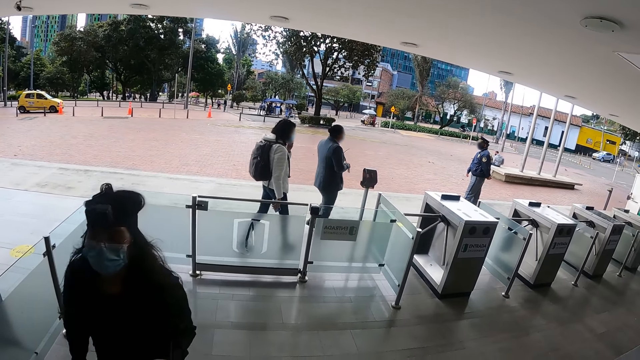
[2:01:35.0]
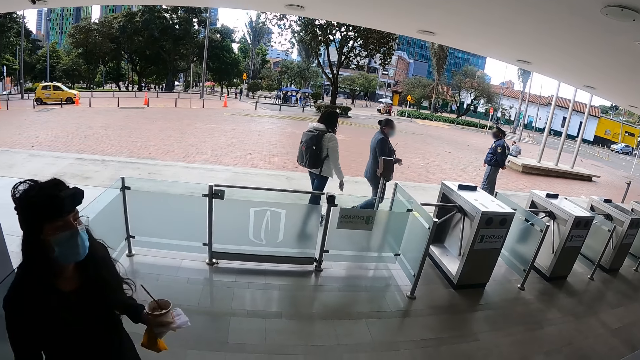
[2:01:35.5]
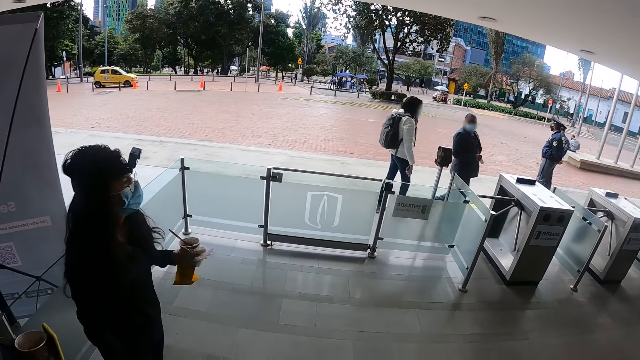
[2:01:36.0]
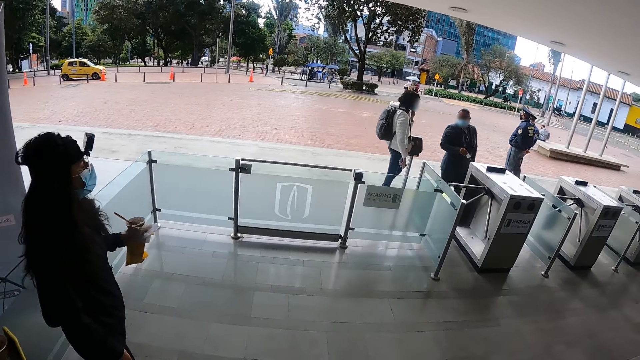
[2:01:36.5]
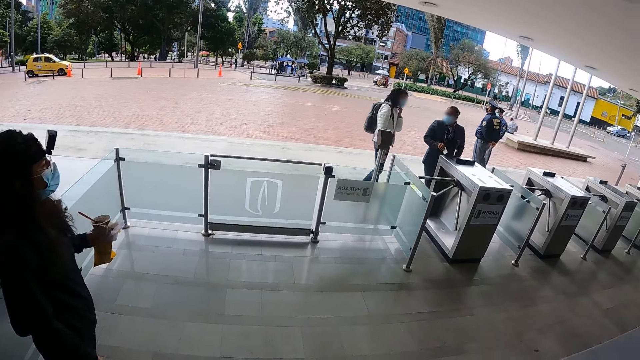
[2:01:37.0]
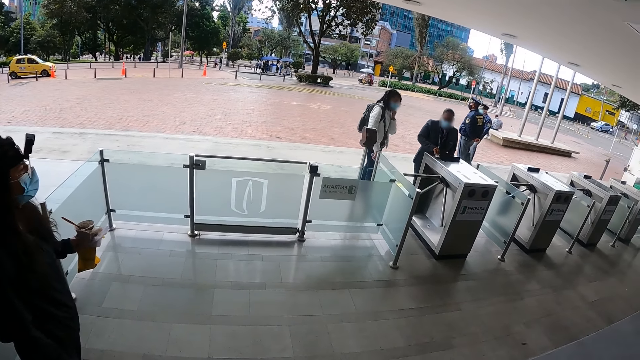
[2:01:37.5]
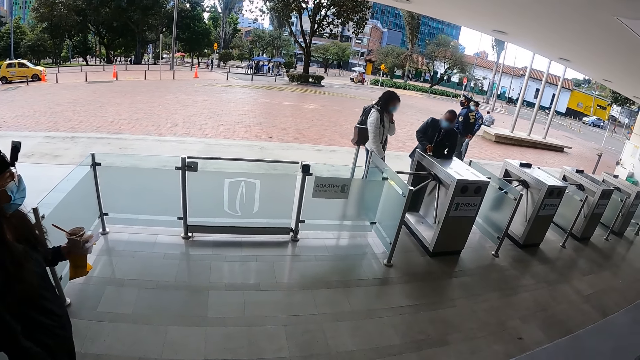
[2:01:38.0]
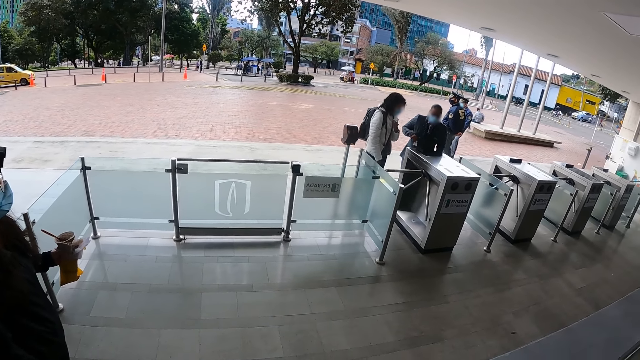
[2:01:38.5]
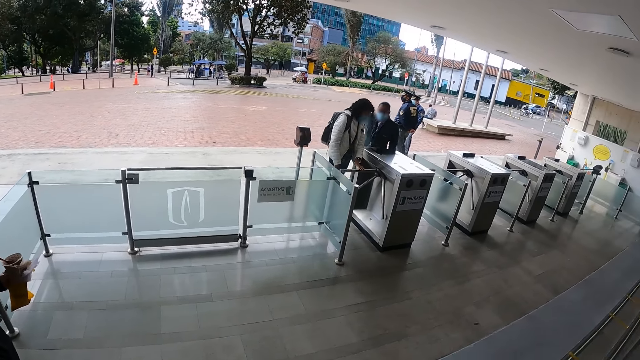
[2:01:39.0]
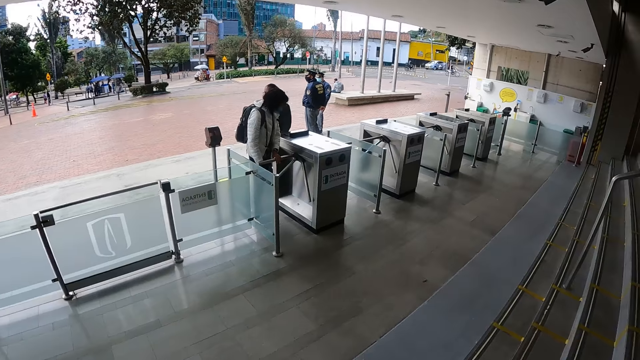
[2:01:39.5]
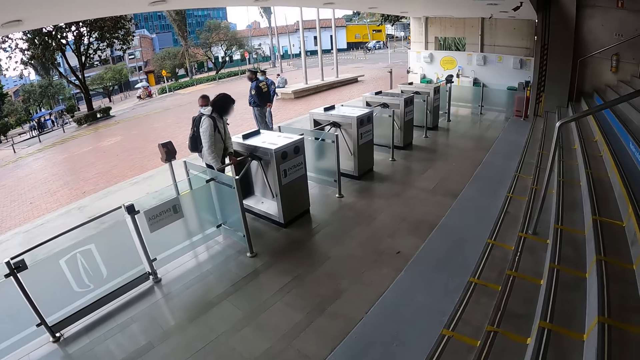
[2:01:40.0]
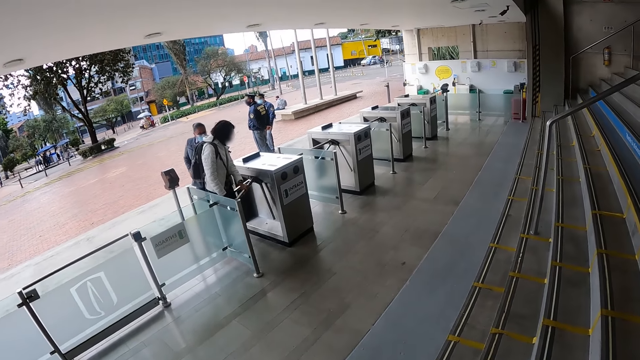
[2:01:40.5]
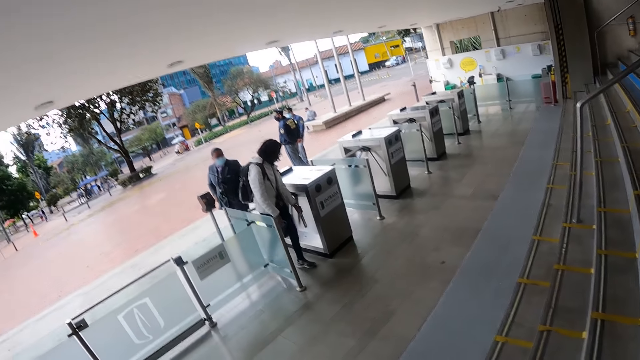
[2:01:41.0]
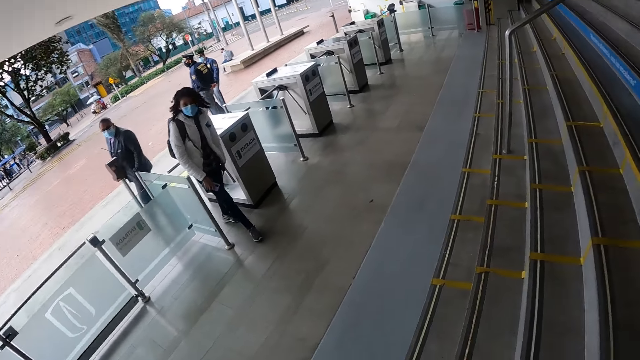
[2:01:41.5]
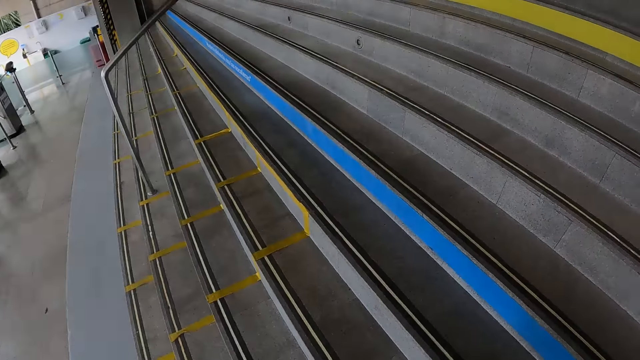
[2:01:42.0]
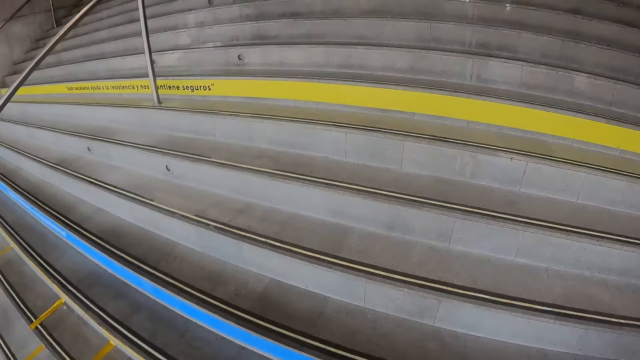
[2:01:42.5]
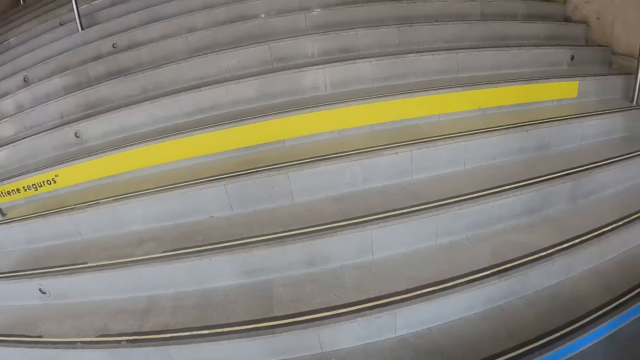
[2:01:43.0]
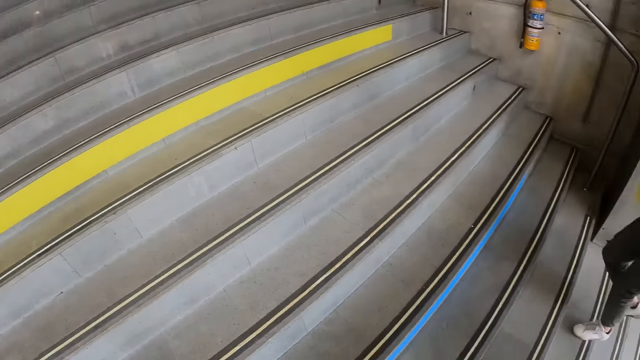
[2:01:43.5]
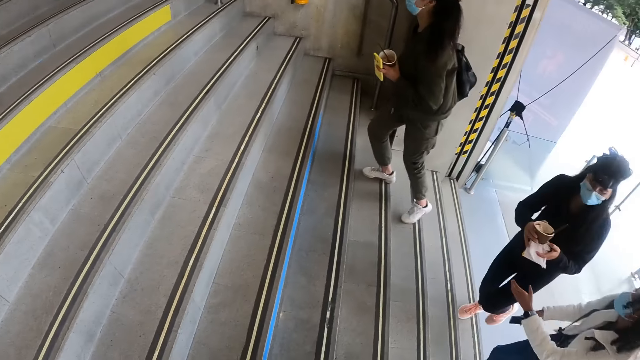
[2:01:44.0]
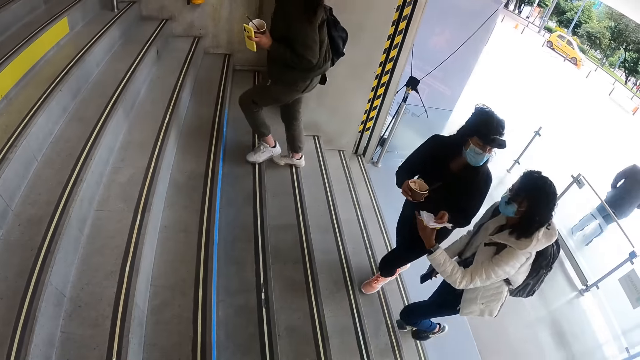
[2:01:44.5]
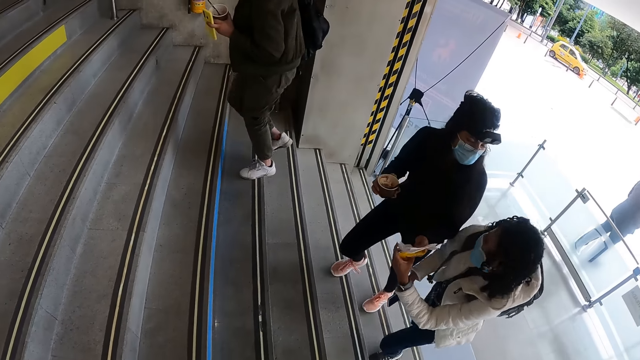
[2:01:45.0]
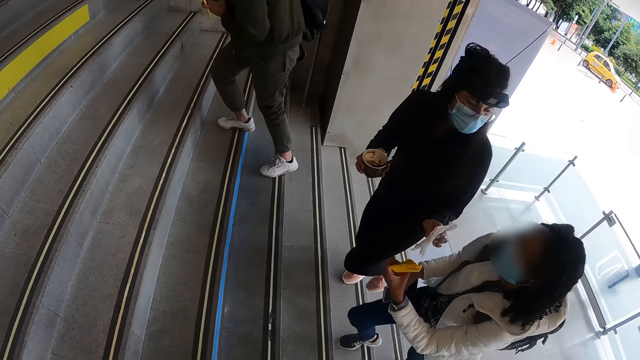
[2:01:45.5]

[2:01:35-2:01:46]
A person turns around. The camera wearer looks around. They turn around.

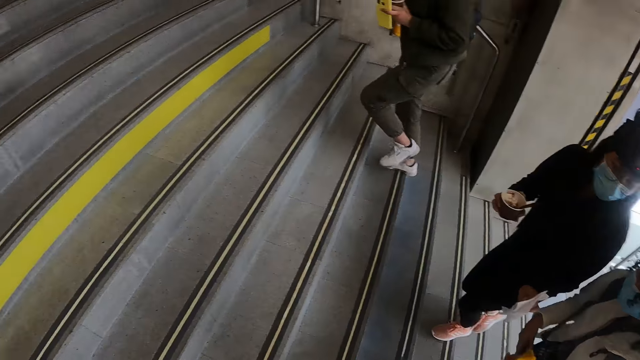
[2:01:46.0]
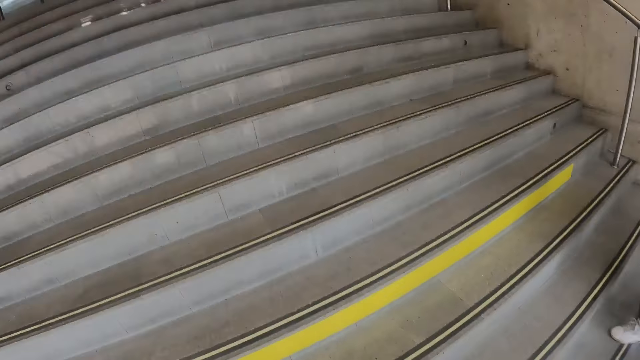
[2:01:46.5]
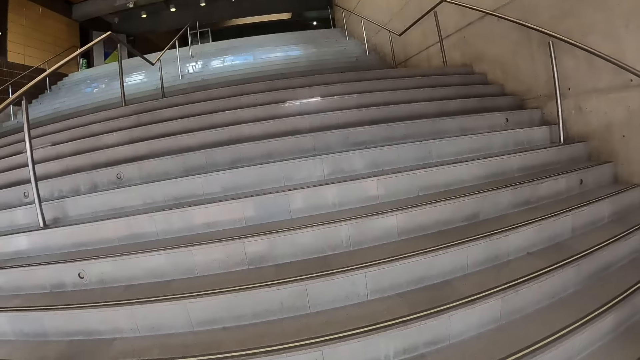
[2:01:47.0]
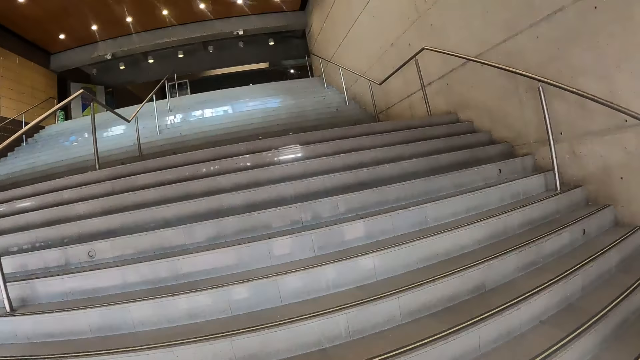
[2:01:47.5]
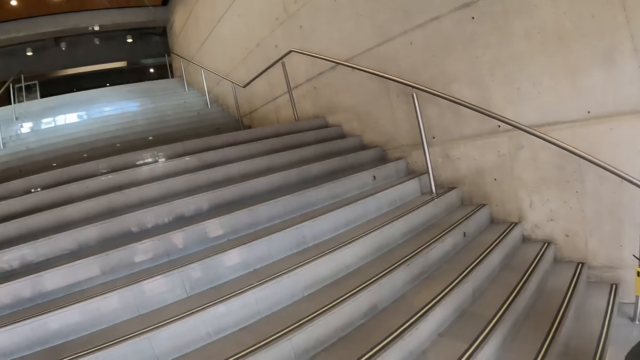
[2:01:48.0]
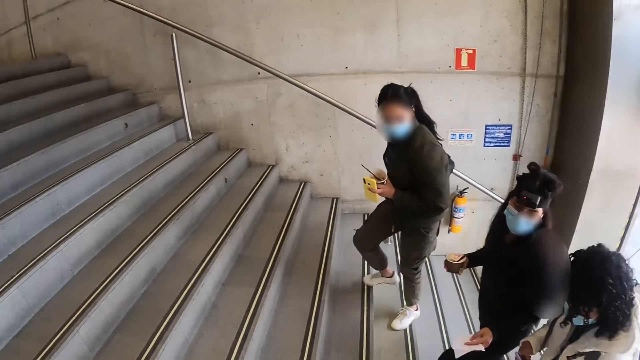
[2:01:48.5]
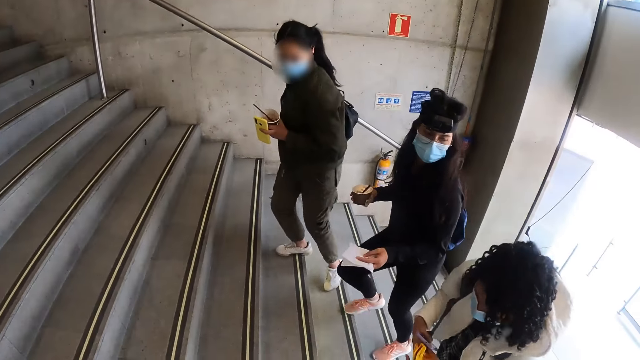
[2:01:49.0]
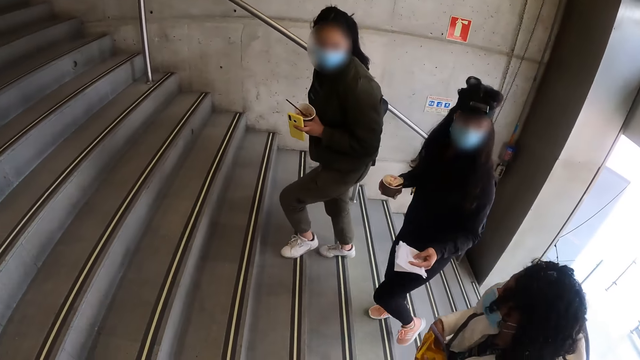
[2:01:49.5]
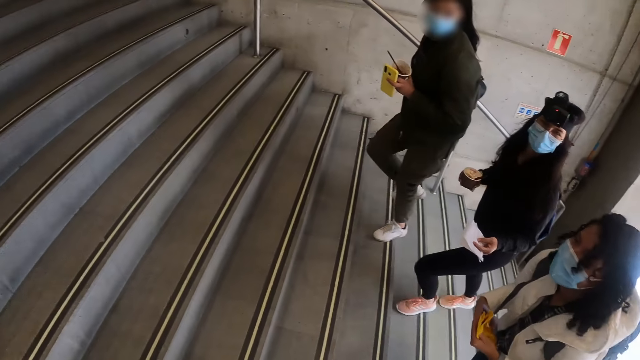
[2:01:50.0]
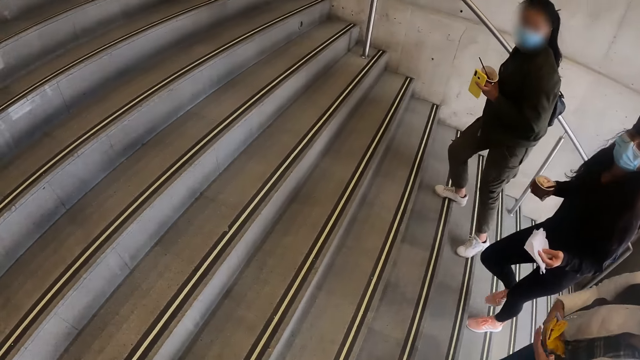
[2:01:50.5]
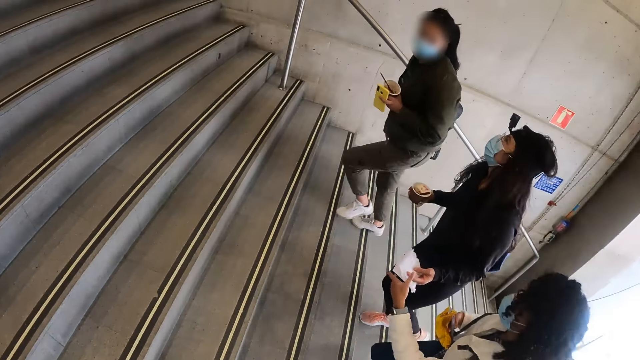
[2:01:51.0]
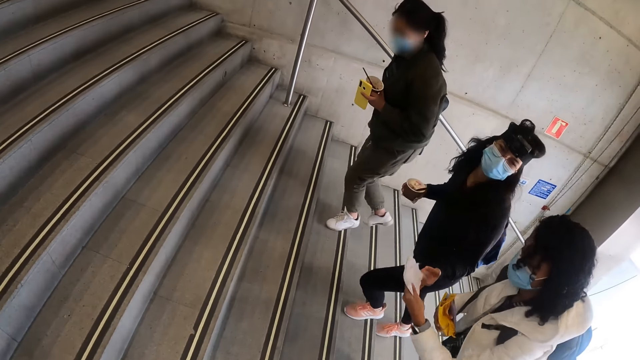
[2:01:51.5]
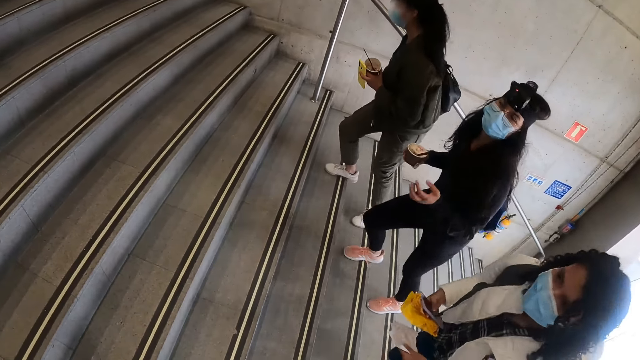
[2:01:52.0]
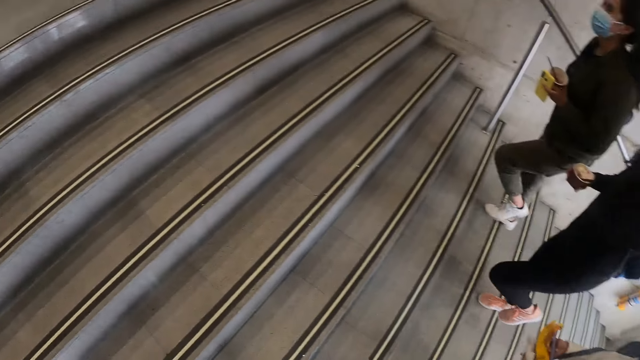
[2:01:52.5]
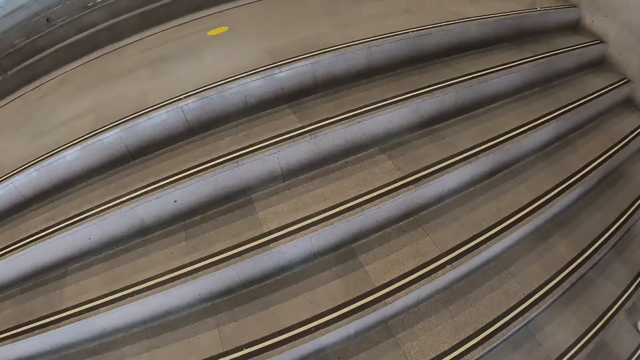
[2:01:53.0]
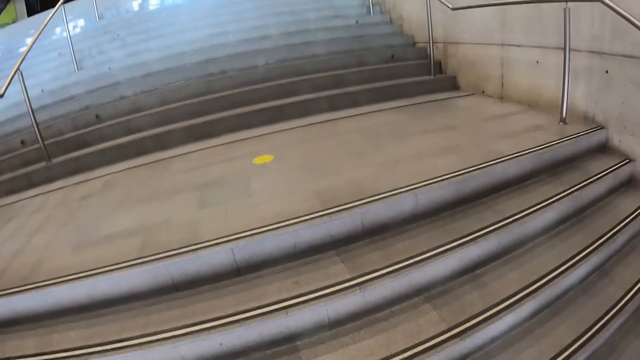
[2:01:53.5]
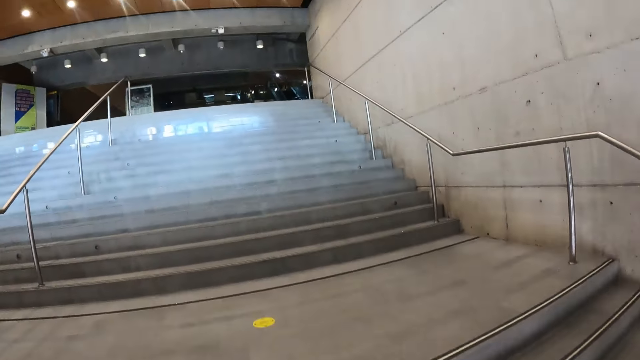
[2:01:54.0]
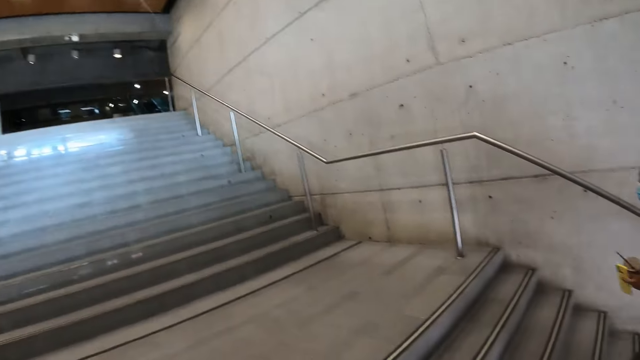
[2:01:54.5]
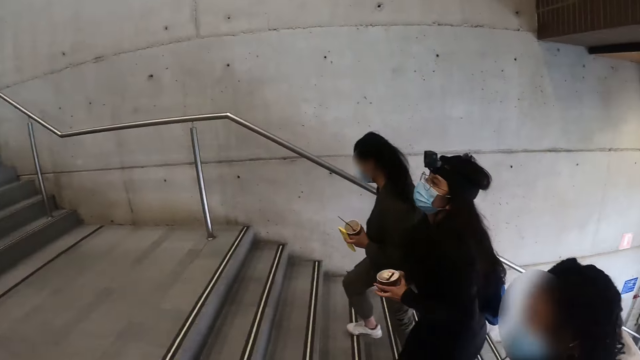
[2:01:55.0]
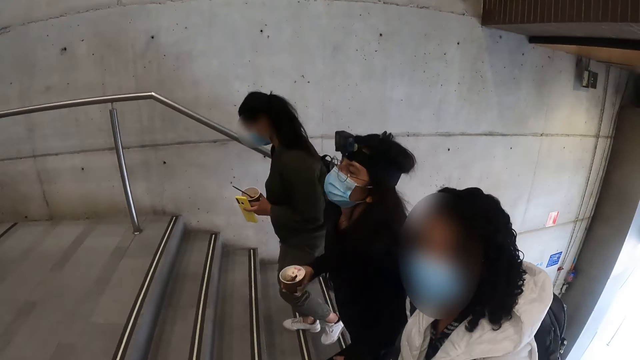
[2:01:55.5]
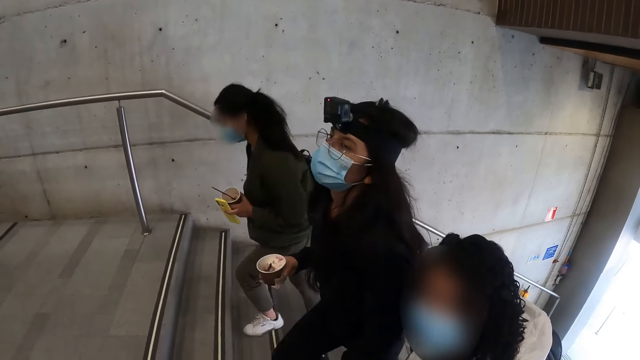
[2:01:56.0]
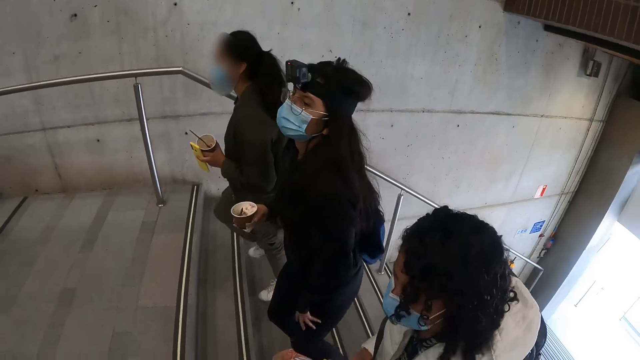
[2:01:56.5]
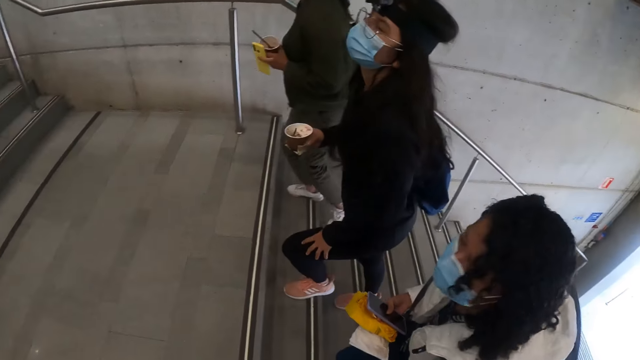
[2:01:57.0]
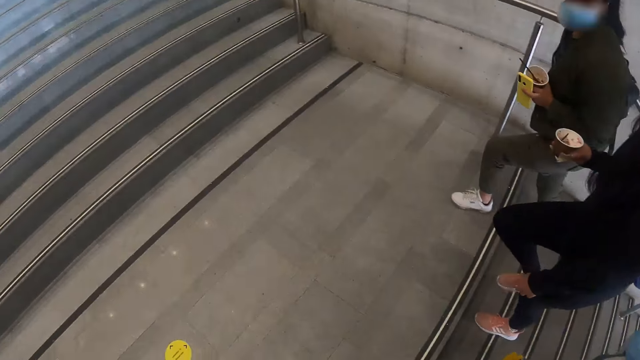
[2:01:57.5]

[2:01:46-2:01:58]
The camera wearer climbs the stairs in the building. They look around. They climb the stairs. They look at the people climbing the stairs.
